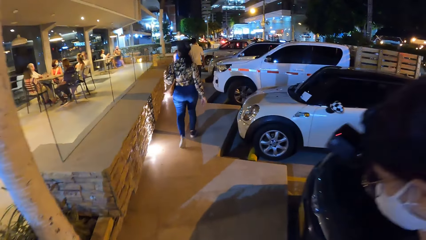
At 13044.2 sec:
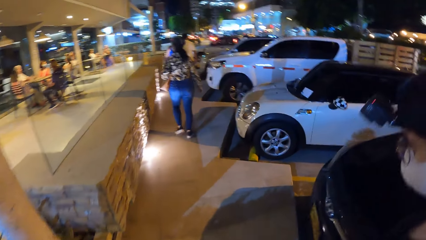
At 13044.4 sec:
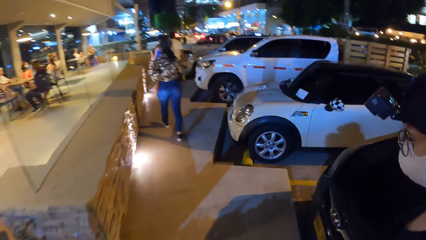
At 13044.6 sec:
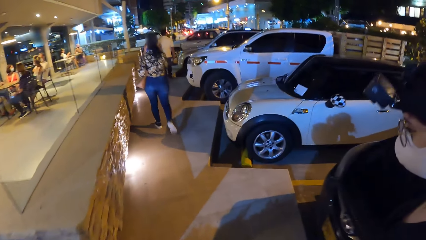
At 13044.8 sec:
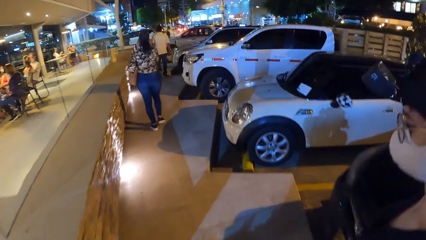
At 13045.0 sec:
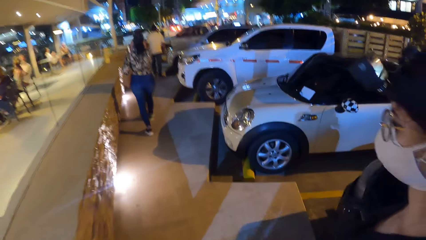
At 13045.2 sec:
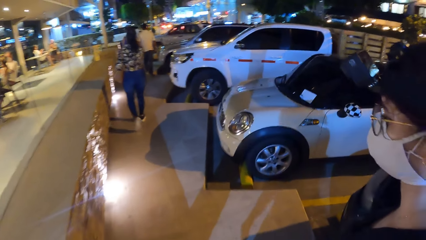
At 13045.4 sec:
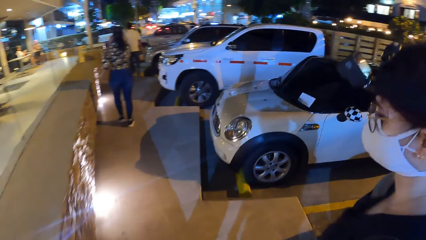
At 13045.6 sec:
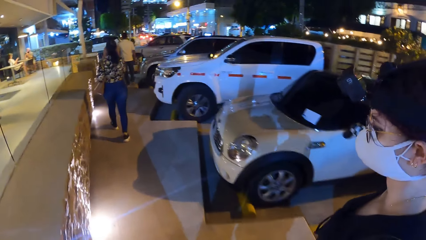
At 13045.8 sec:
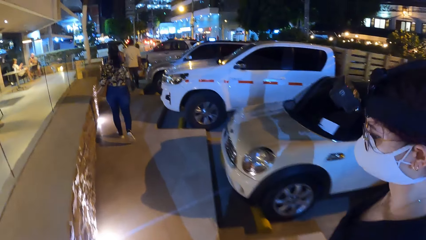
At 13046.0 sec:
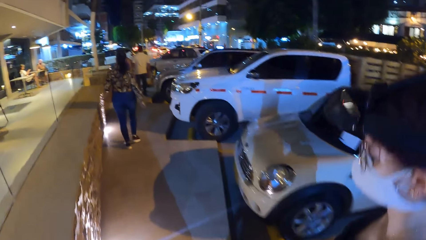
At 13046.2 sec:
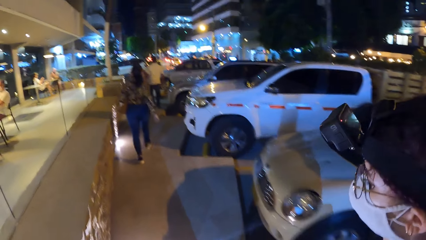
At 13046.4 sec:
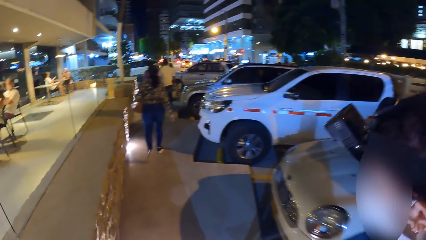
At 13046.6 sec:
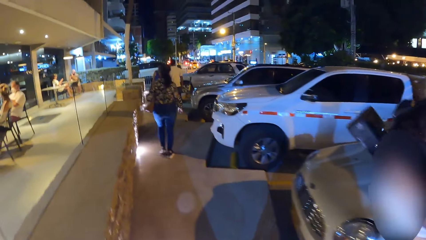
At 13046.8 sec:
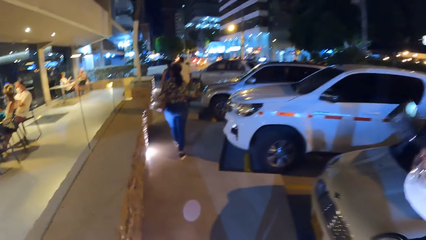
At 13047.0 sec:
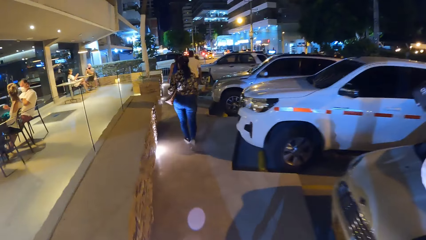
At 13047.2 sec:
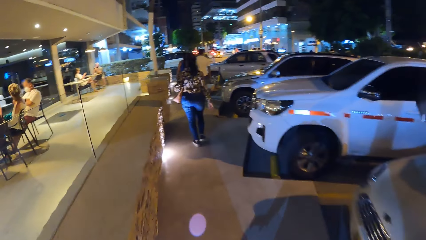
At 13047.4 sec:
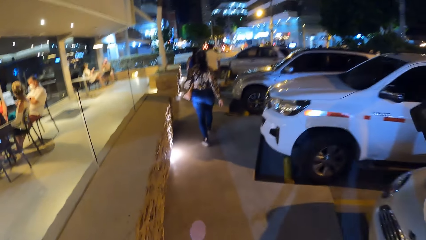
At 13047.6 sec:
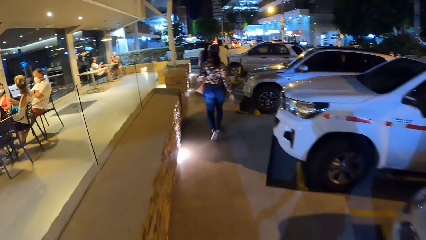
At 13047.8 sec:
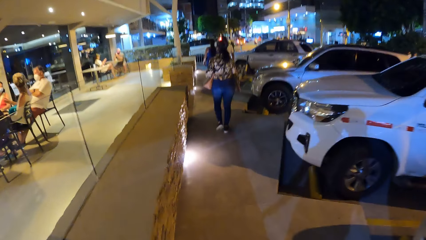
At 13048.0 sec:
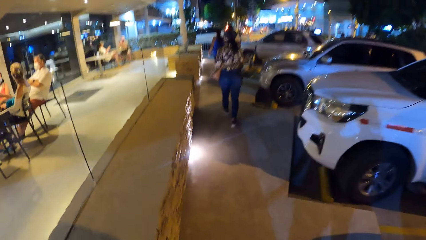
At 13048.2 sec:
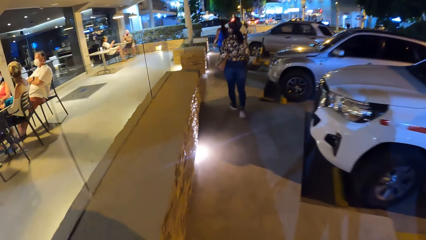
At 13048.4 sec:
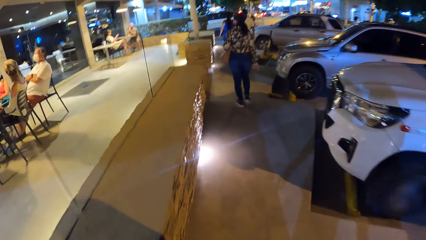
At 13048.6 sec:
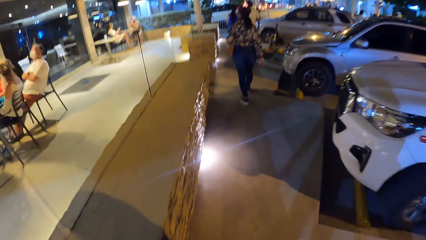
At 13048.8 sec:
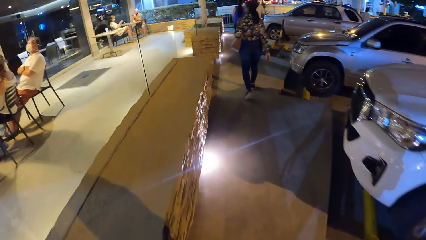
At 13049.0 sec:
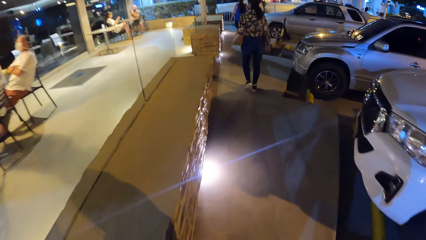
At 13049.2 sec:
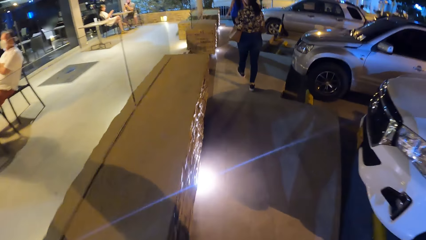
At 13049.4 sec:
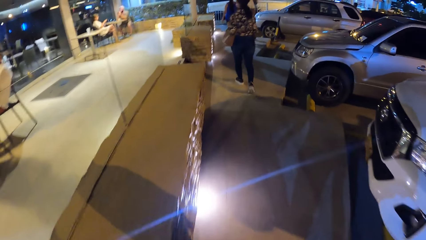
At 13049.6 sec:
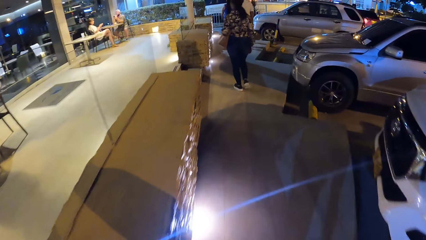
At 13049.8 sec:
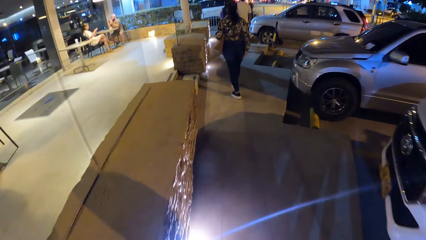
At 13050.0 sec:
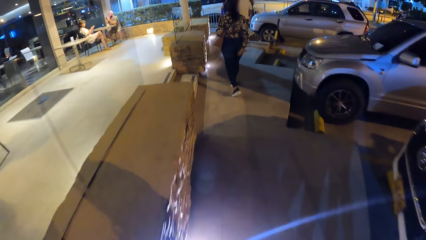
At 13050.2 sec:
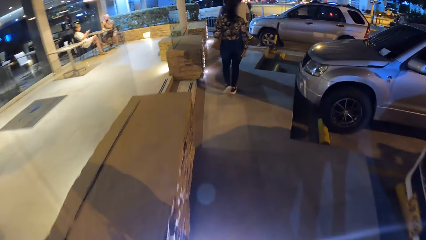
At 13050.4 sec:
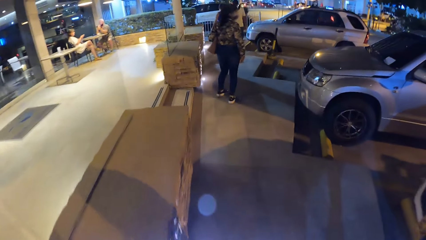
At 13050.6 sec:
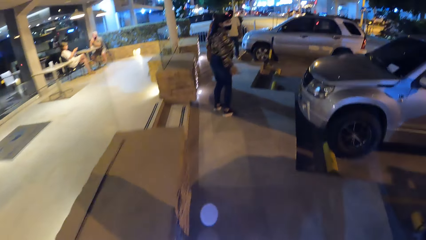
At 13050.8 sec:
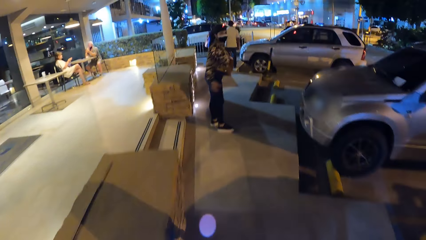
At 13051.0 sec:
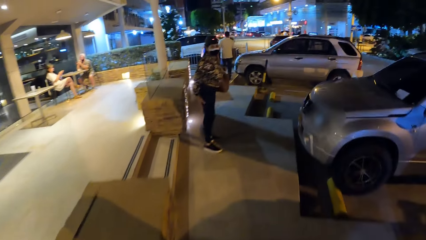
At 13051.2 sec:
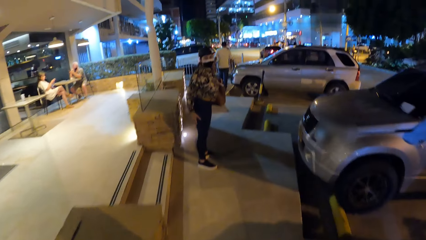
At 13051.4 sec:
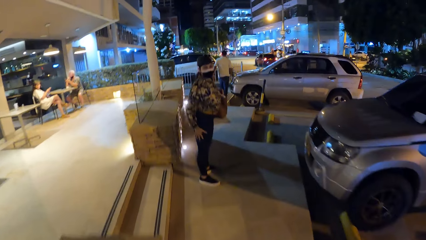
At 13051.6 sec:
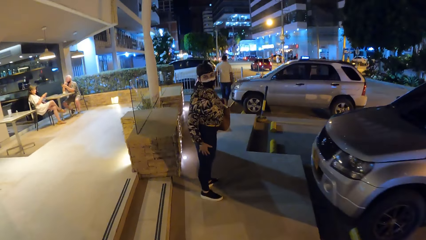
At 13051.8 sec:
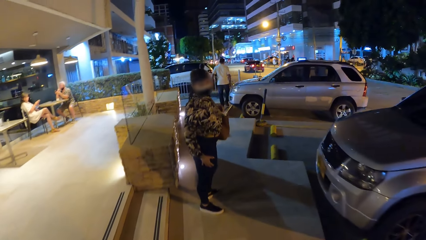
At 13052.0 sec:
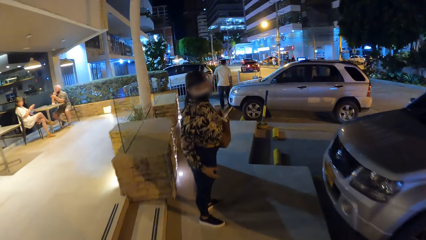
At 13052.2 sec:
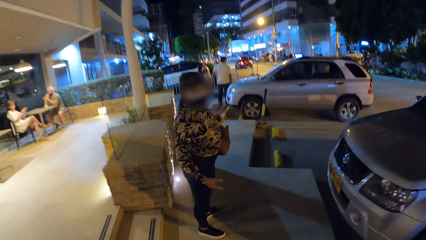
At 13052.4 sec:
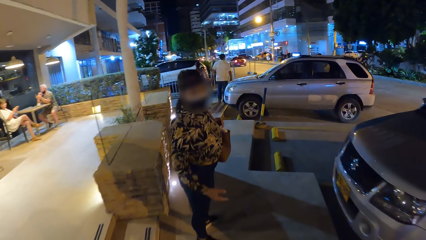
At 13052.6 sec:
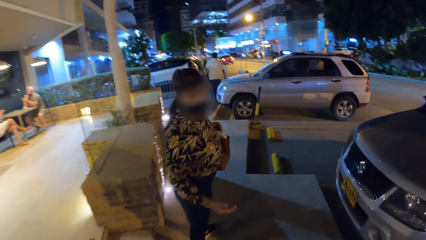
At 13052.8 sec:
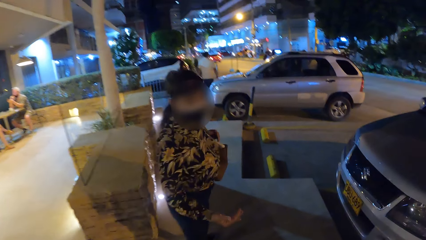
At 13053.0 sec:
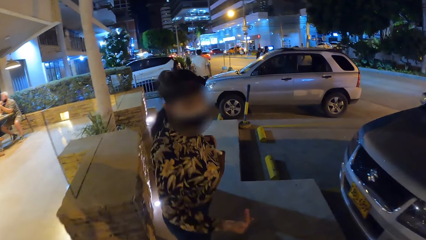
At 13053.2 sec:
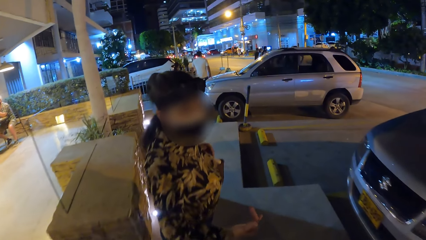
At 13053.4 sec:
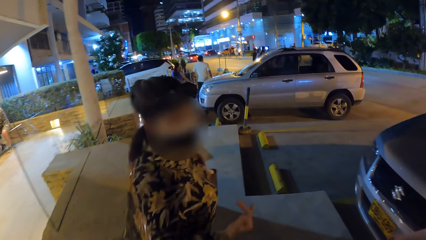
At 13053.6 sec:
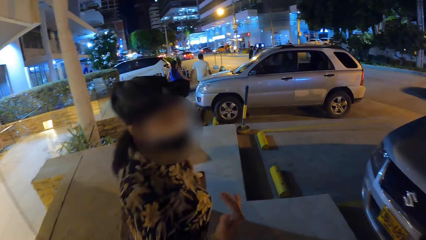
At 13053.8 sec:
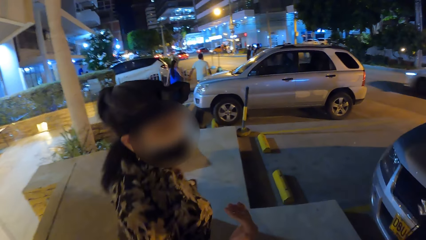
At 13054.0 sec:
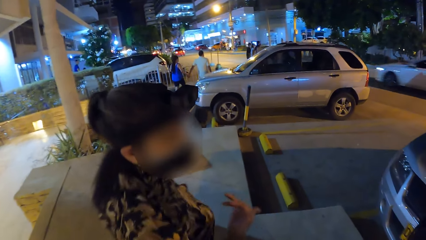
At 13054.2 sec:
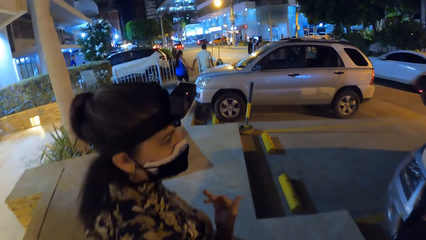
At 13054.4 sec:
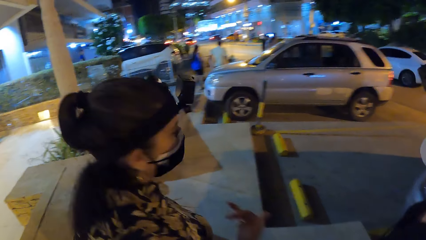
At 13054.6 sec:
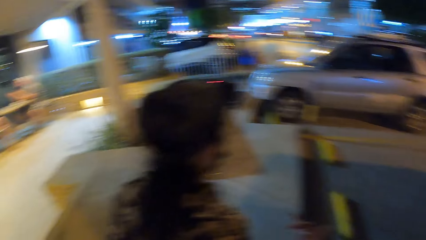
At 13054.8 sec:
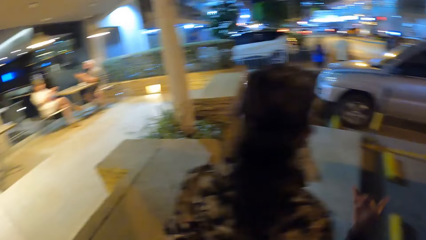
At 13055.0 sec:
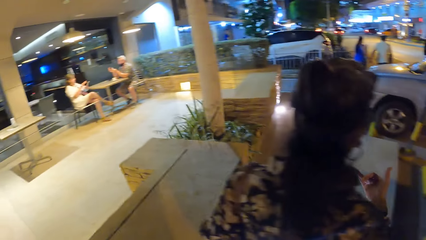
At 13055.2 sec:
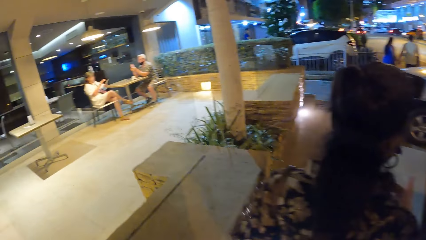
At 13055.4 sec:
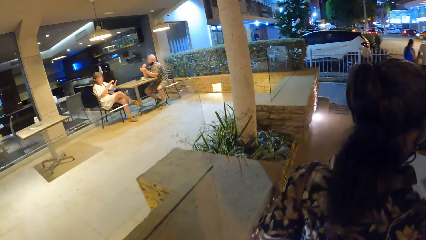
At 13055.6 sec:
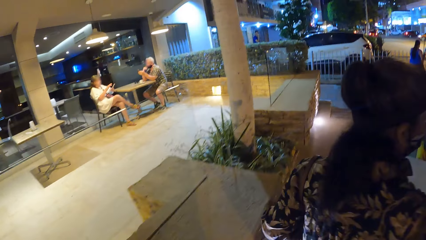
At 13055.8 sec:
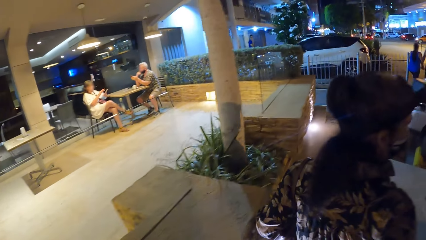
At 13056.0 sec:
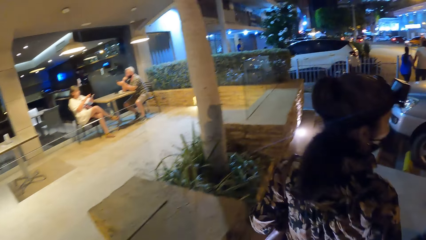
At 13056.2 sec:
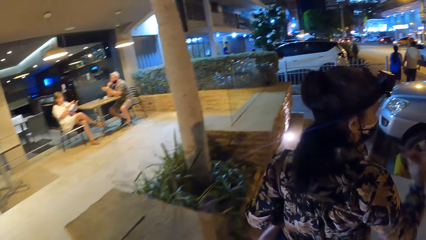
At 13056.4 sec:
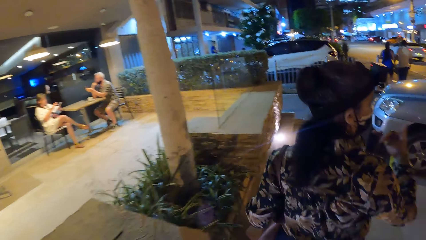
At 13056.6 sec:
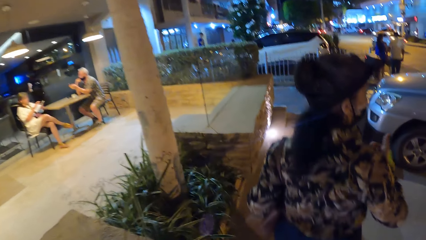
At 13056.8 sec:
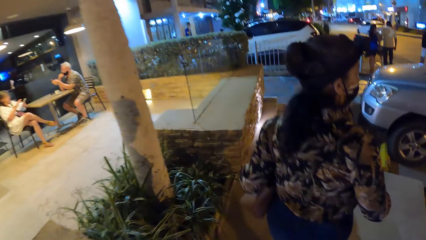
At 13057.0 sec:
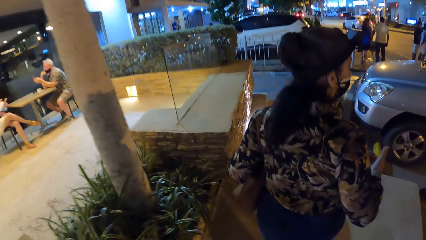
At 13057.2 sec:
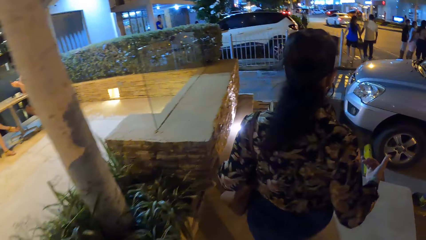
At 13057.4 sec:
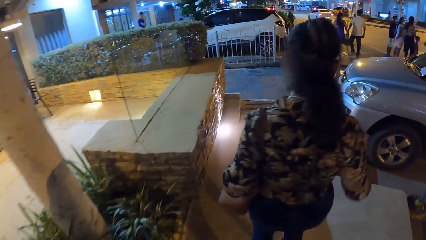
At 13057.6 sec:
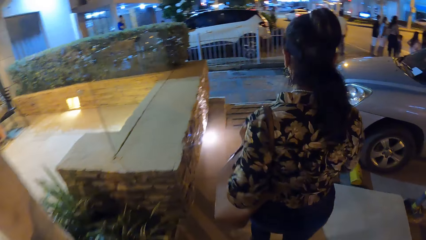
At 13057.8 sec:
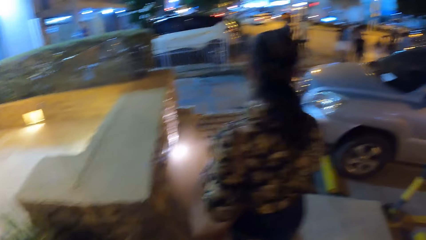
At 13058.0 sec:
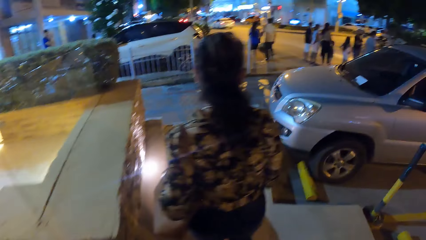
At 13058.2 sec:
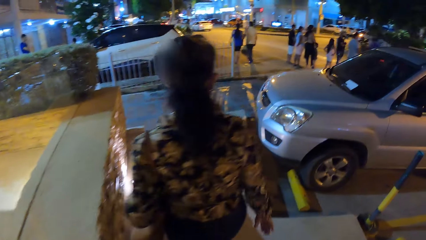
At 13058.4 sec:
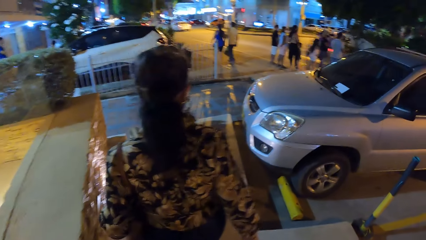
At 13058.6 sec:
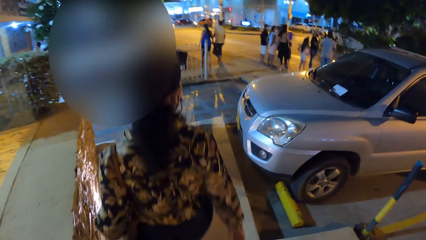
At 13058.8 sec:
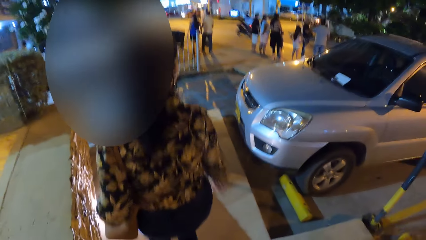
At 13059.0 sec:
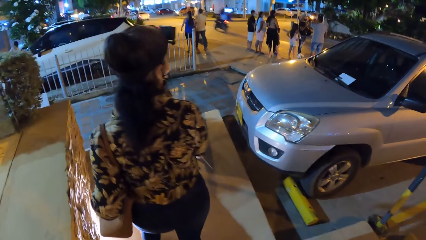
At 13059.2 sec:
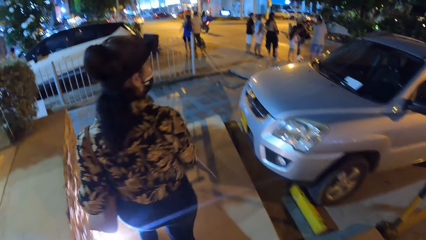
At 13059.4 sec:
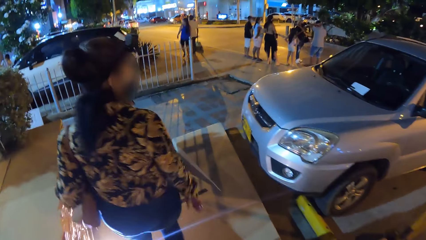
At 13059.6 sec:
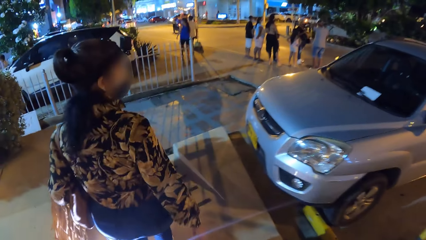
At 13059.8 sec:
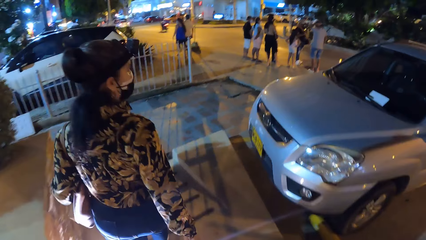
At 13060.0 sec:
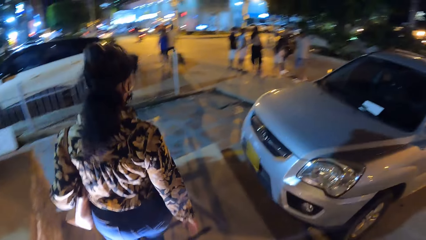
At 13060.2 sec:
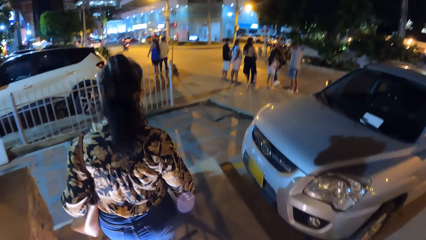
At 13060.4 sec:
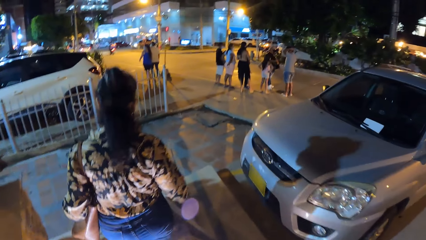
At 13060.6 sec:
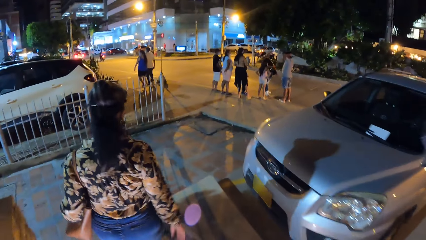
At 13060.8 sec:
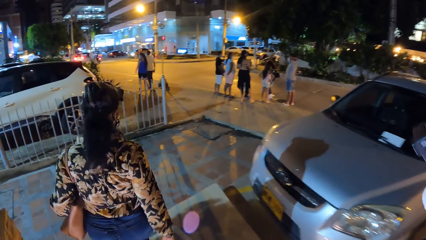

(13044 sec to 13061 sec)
A woman looks back and stops. The woman interacts with the camera wearer. The woman talks with another woman. The first woman talks with the camera wearer. The camera wearer stops. The other woman stops. The camera wearer walks on the street. The other woman walks on the street. The first woman walks on the street.
